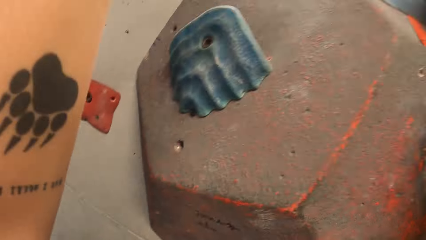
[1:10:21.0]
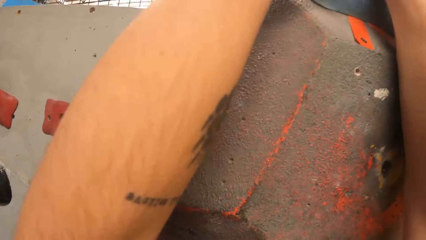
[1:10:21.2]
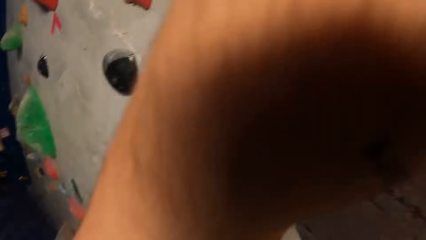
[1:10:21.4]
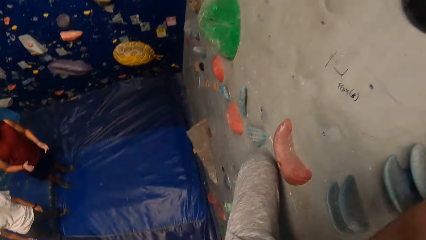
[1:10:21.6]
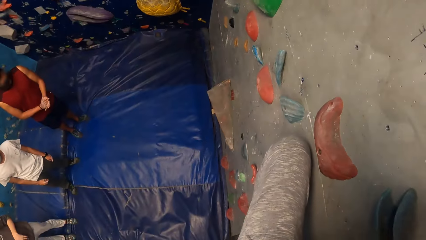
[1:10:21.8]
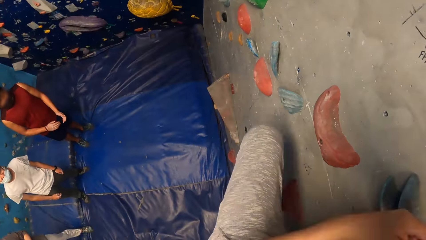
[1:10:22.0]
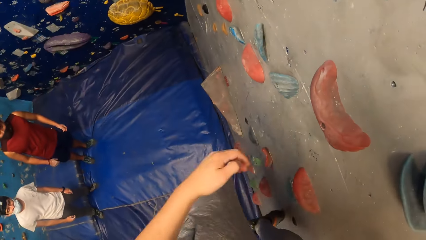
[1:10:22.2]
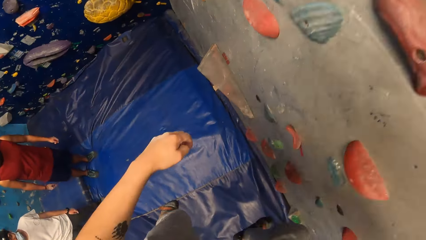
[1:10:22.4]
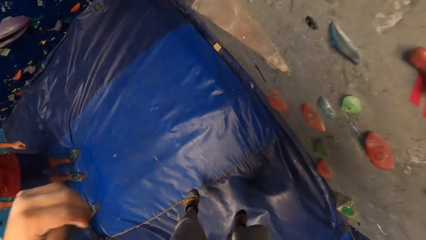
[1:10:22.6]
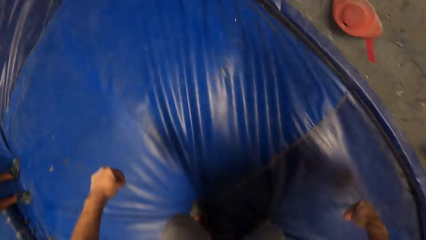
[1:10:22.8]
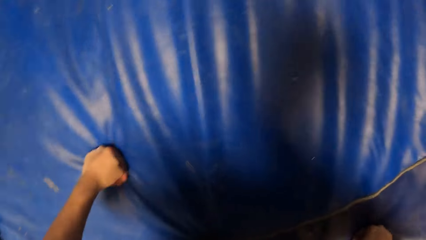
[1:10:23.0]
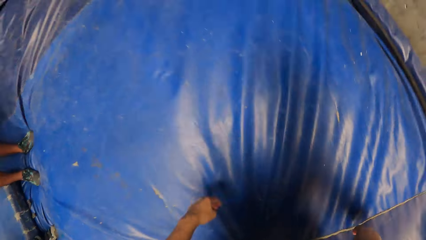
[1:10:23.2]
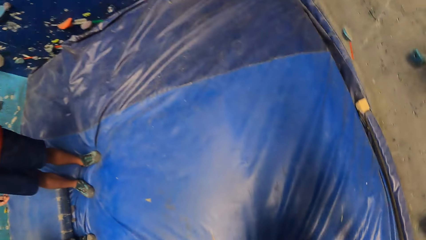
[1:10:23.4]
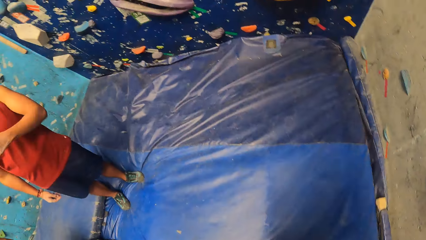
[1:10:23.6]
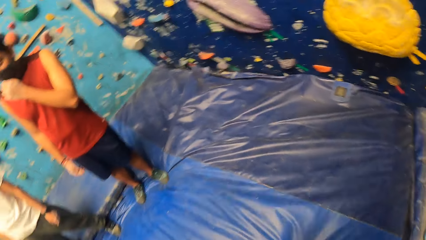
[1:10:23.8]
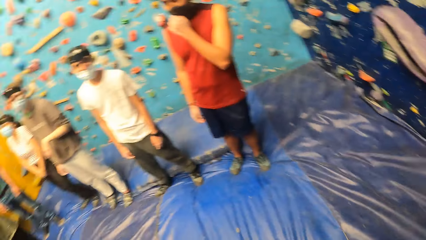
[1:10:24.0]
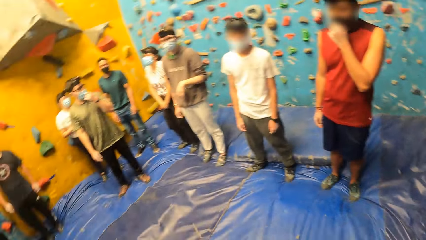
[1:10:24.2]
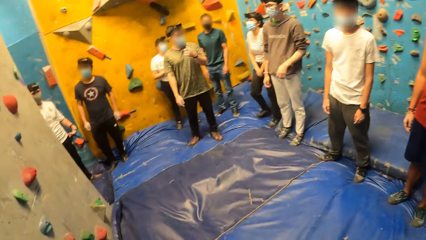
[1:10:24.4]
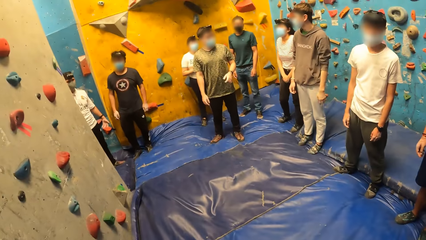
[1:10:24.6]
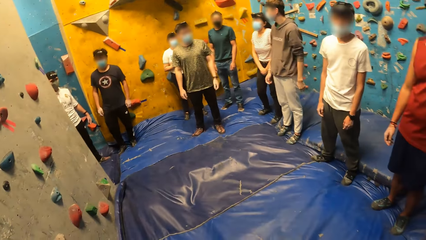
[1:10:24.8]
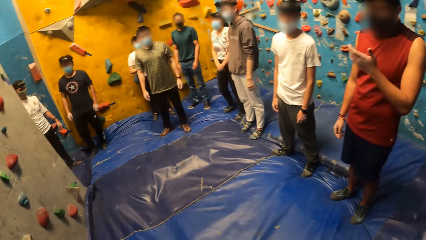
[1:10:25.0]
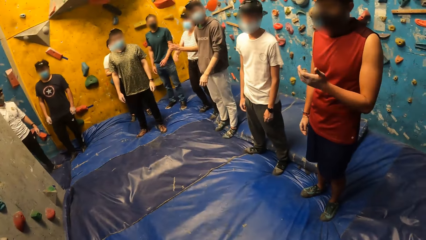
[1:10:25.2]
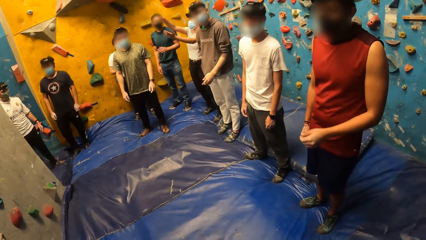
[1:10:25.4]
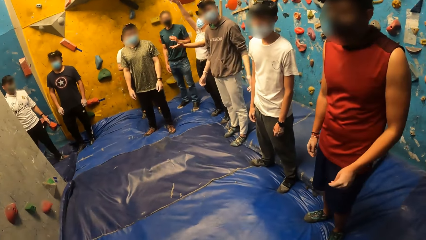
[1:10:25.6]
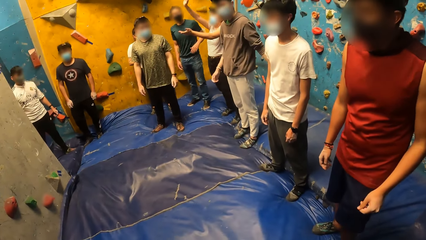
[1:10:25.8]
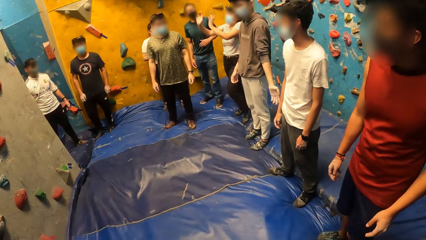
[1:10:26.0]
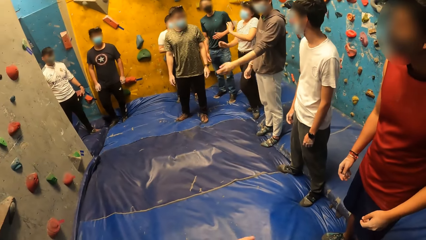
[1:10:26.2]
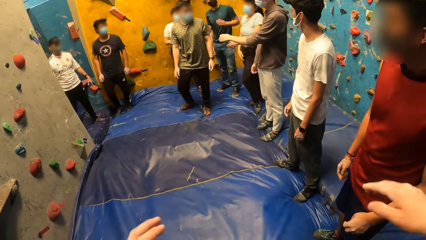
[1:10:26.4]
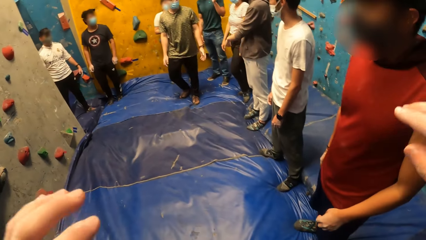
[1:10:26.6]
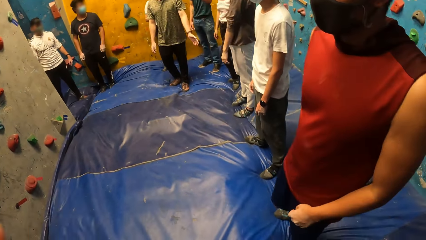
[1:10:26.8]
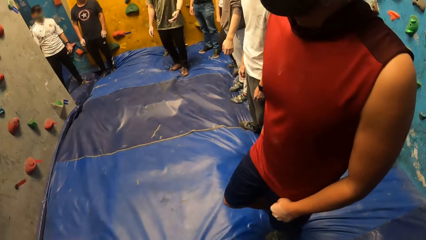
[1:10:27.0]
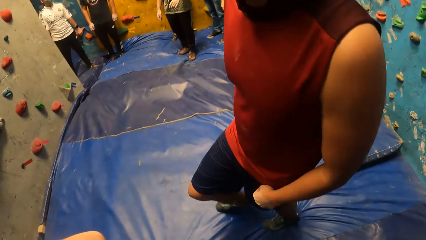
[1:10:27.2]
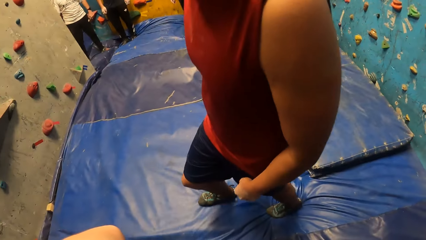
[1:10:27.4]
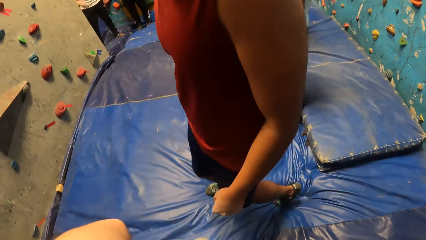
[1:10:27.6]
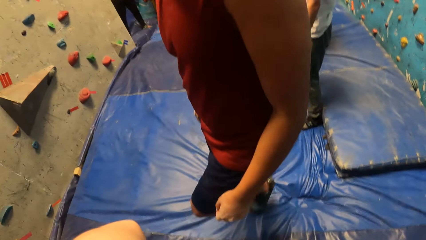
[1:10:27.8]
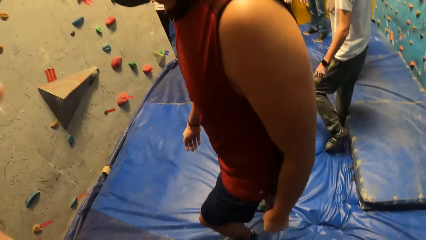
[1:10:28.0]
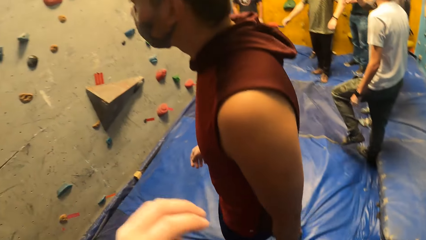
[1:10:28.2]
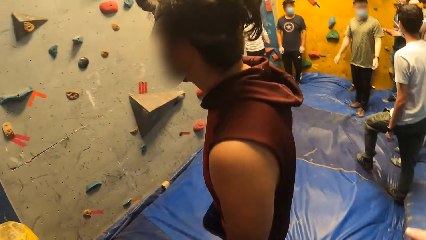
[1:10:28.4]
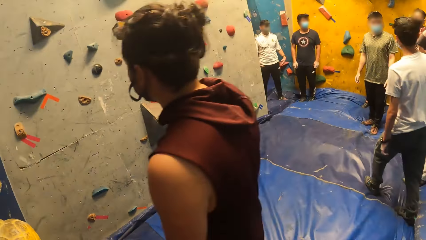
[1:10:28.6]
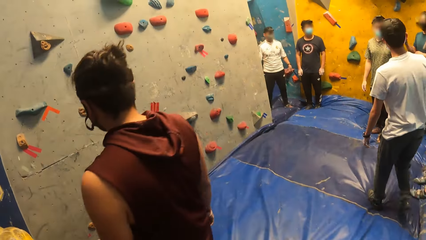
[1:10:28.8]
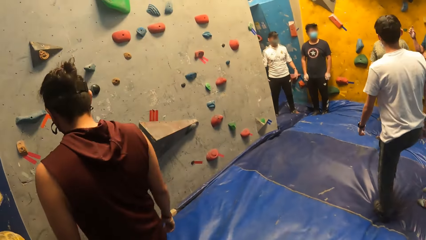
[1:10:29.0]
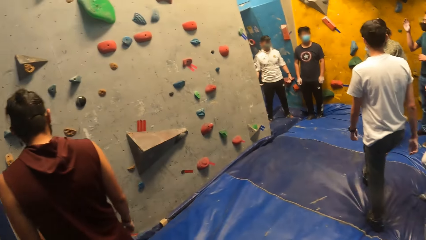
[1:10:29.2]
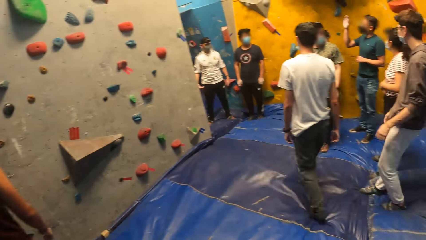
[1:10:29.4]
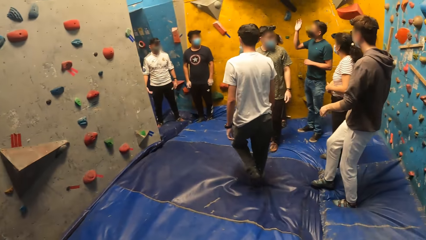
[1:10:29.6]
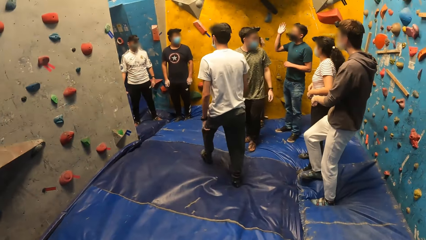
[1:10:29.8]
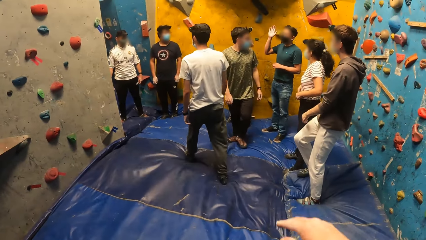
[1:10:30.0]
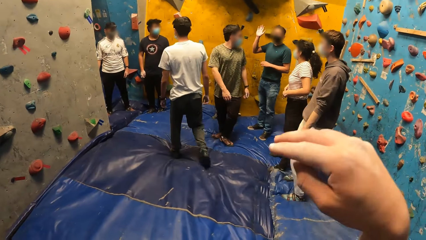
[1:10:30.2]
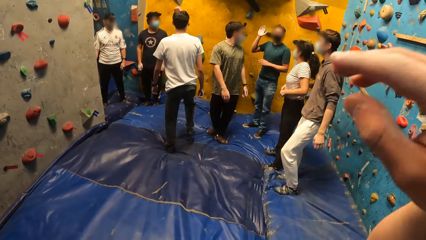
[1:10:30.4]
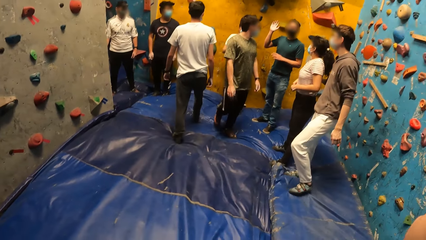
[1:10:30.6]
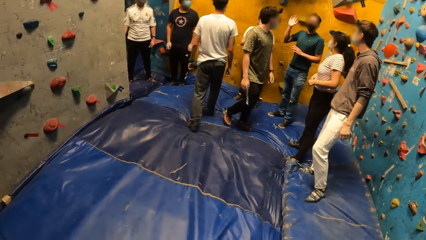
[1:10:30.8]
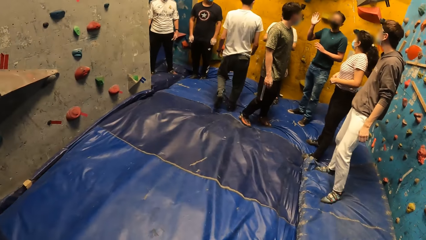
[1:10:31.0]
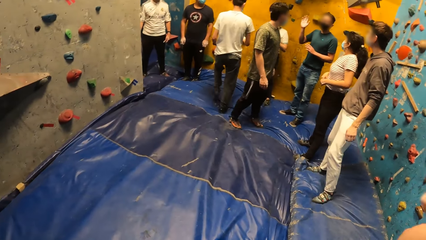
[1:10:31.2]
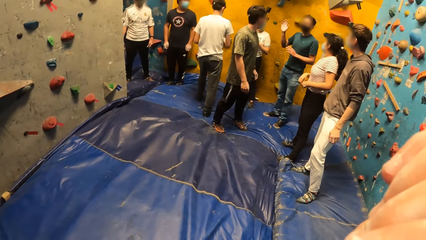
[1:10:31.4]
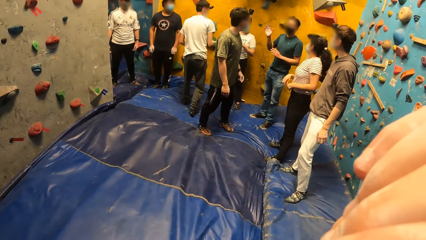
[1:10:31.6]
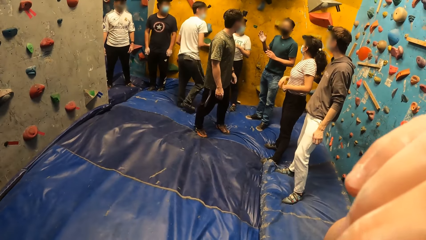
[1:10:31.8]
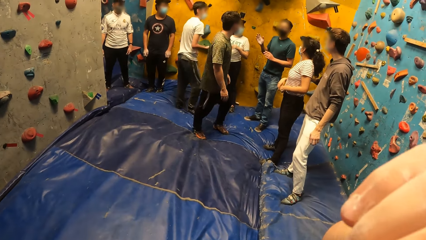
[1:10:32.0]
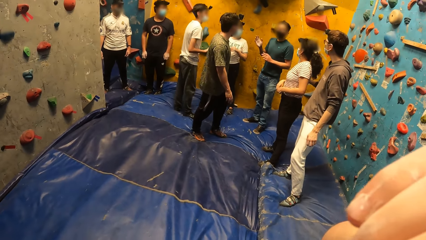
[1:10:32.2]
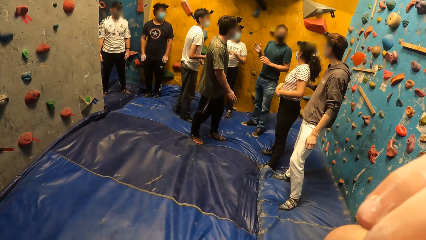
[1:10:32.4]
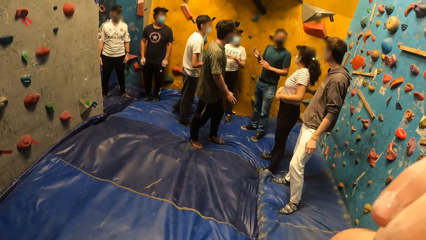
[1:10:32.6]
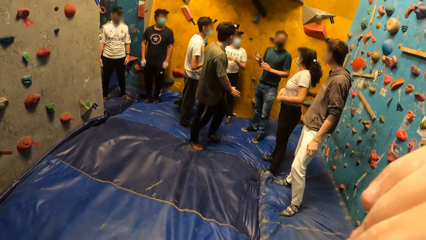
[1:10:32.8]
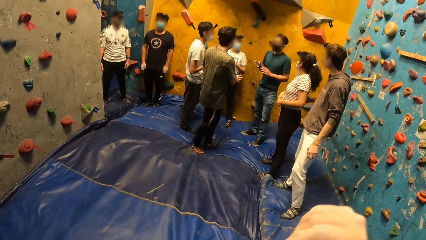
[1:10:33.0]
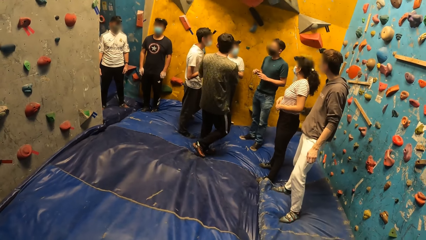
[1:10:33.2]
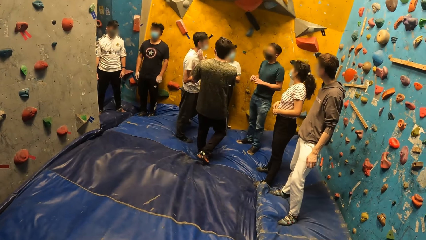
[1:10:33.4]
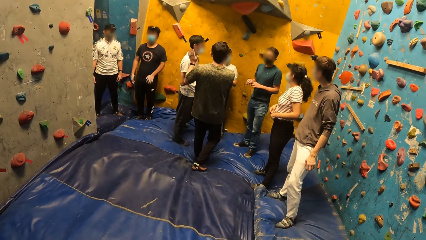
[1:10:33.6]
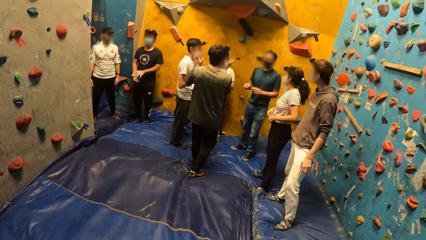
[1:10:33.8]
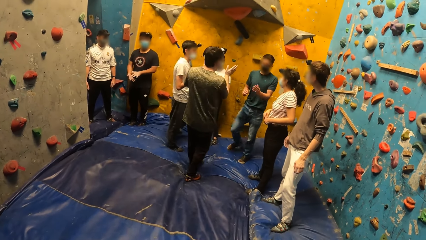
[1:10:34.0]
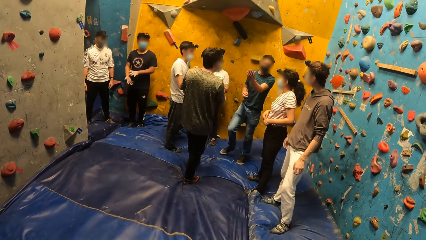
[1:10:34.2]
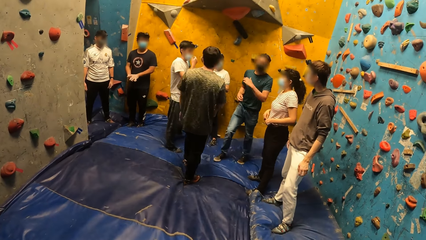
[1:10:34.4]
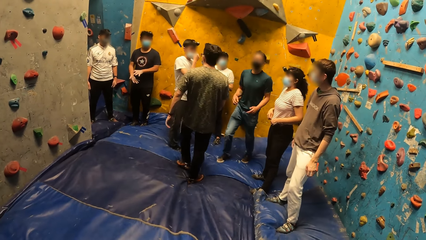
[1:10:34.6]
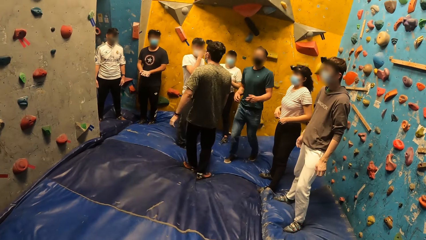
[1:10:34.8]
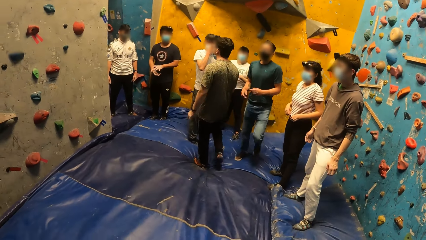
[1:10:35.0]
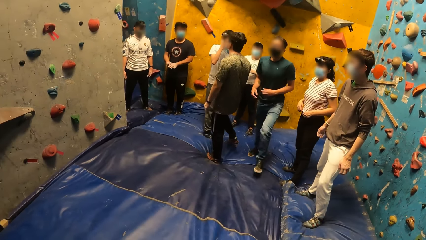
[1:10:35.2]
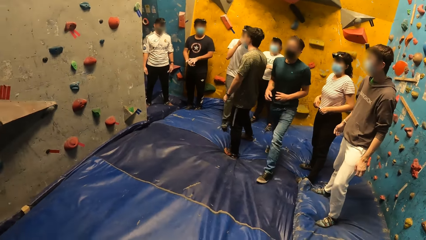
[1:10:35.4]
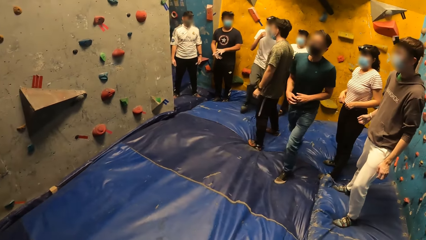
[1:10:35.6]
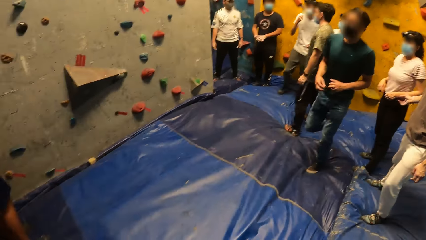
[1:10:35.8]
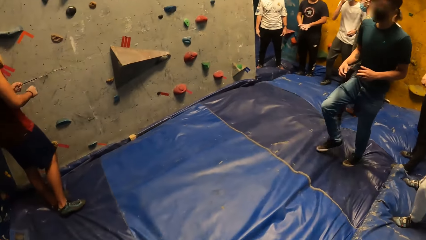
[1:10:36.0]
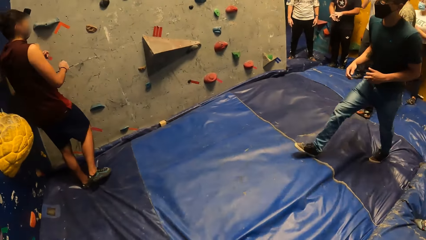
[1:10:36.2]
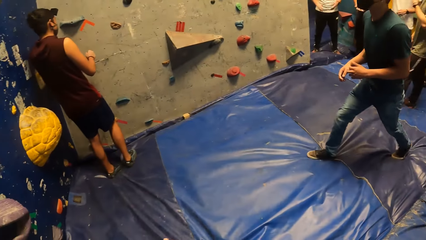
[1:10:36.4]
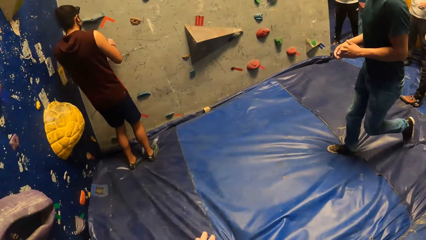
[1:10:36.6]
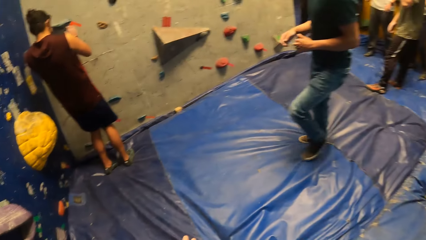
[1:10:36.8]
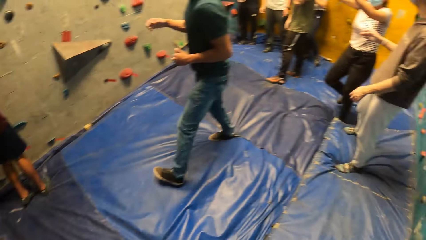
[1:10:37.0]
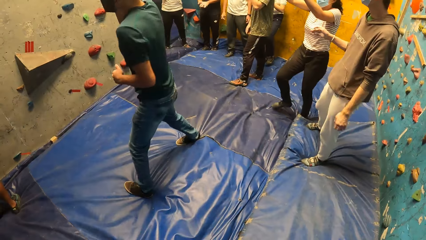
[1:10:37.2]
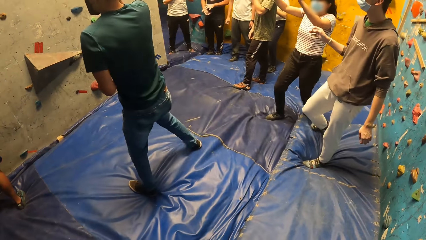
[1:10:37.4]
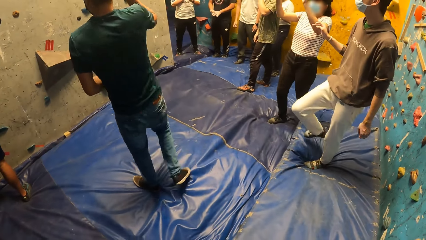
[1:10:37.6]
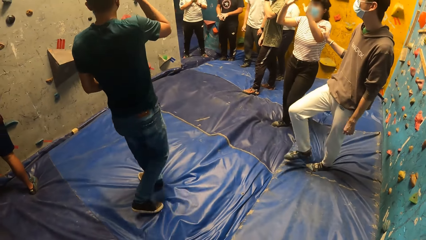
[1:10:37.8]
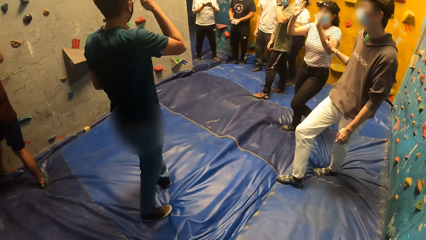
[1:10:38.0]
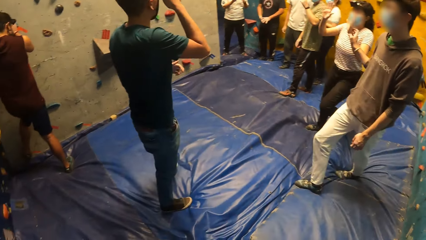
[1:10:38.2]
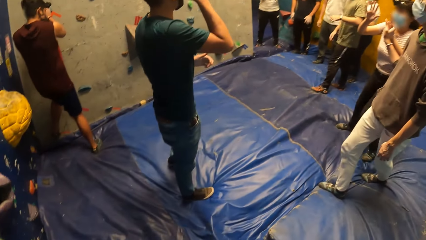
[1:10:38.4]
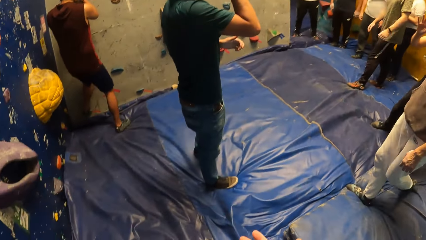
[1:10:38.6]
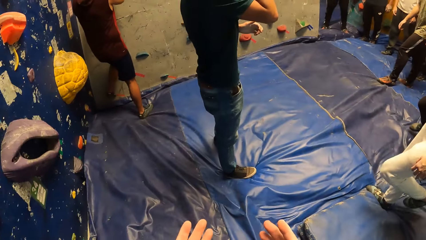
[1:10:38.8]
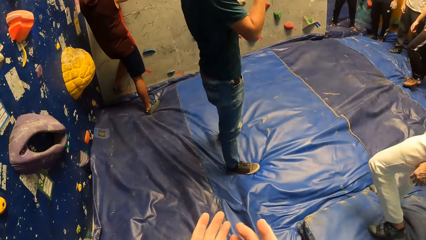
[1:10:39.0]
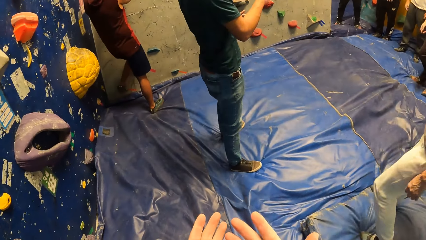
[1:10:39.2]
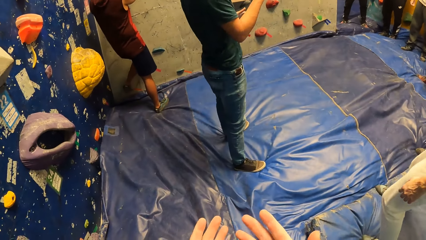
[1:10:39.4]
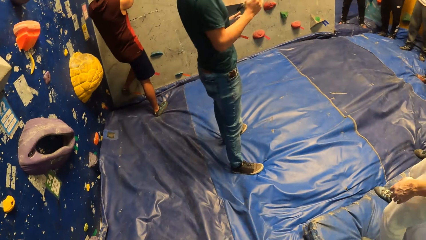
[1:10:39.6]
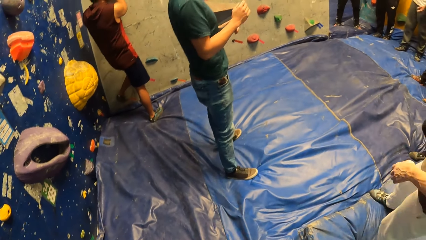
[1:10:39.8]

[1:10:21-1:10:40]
The camera wearer falls down. They jump from the indoor rock. They look around. A person touches the artificial rocks.
